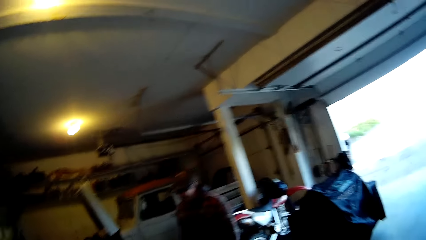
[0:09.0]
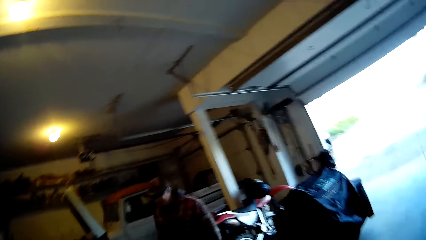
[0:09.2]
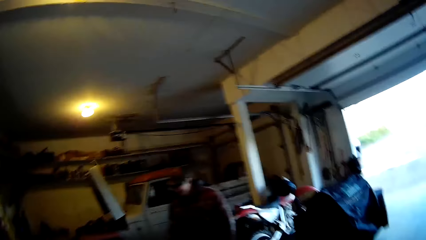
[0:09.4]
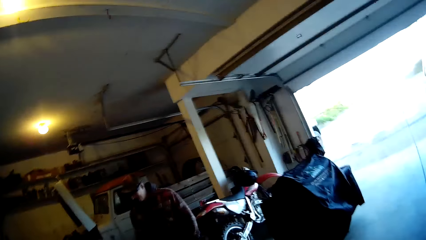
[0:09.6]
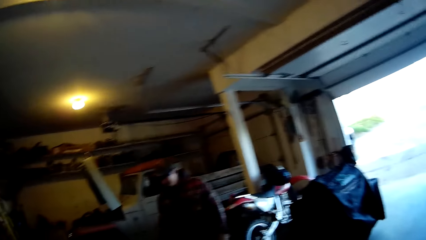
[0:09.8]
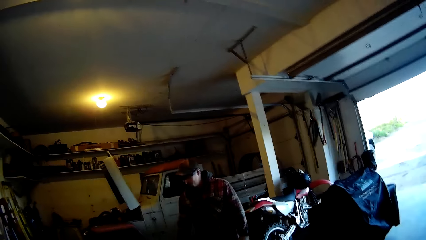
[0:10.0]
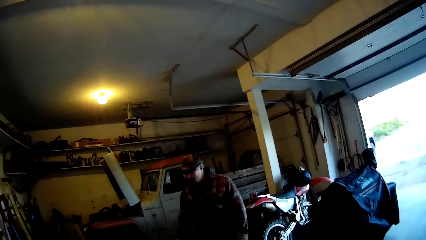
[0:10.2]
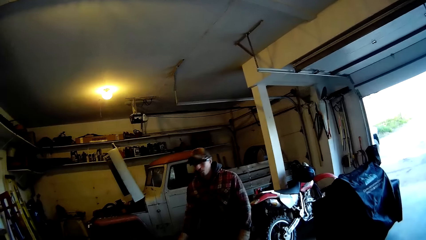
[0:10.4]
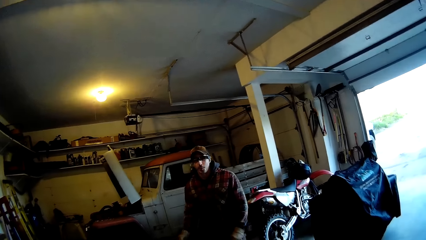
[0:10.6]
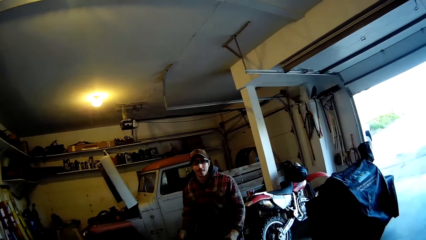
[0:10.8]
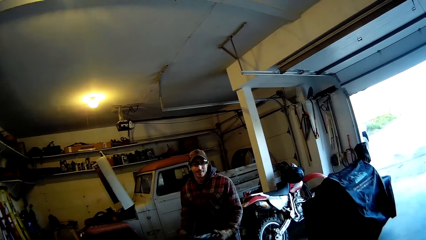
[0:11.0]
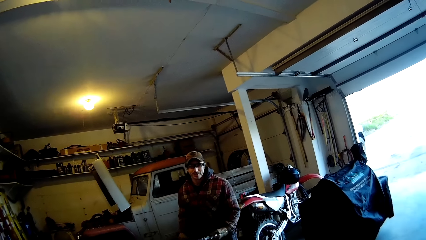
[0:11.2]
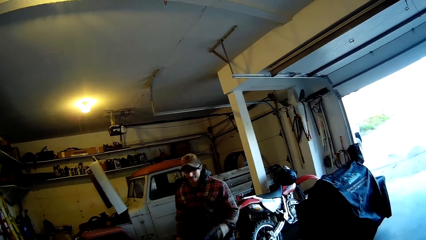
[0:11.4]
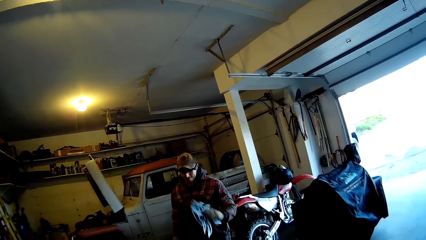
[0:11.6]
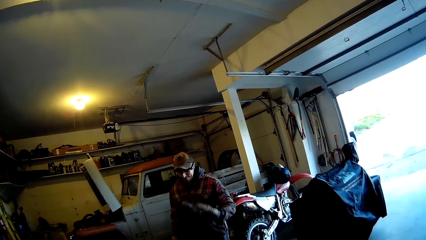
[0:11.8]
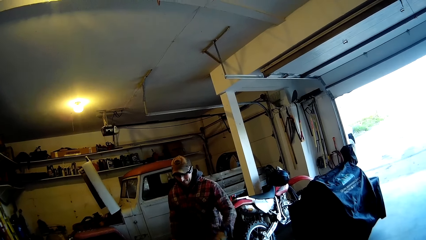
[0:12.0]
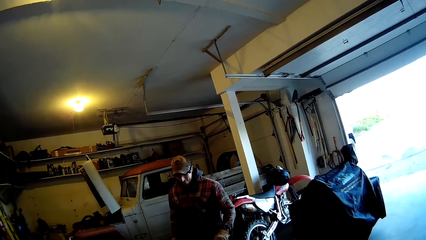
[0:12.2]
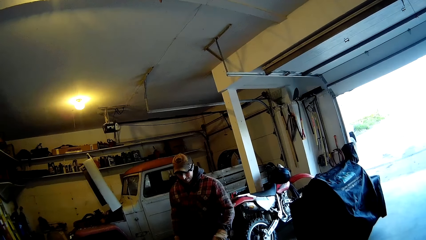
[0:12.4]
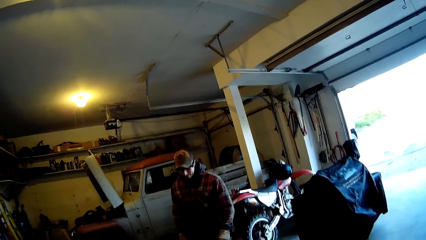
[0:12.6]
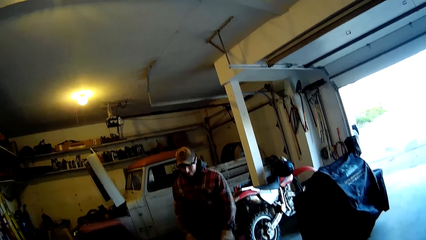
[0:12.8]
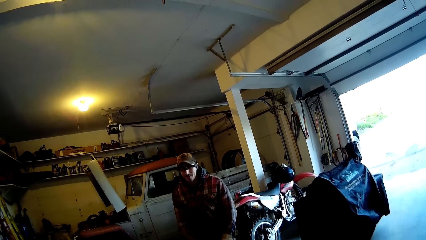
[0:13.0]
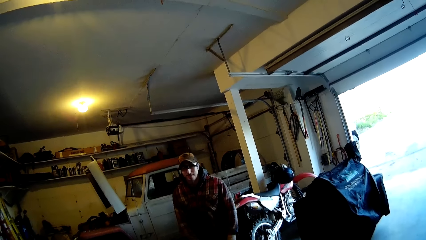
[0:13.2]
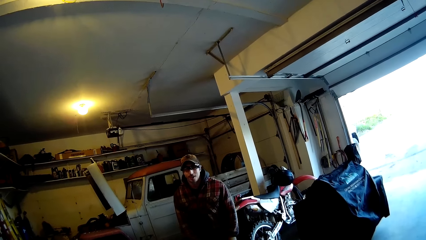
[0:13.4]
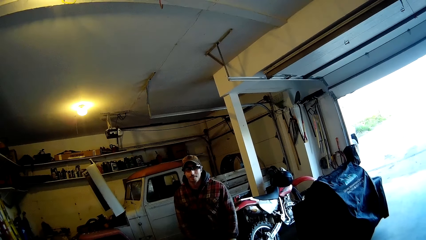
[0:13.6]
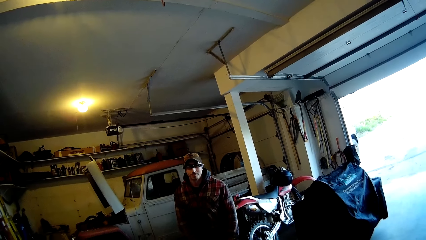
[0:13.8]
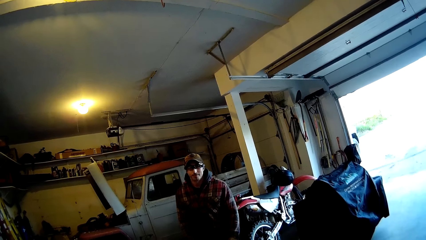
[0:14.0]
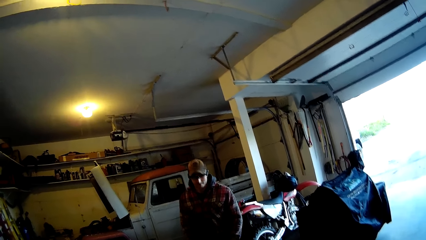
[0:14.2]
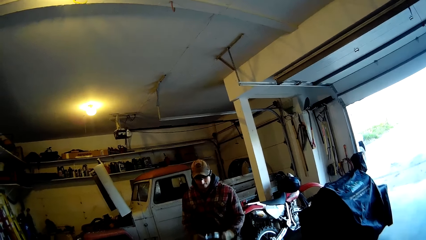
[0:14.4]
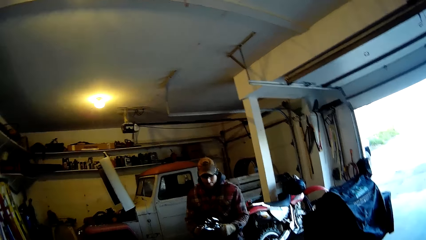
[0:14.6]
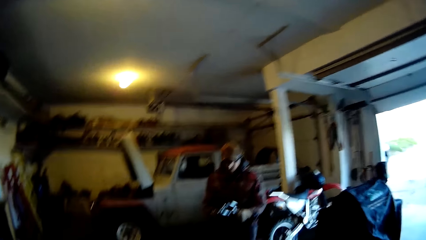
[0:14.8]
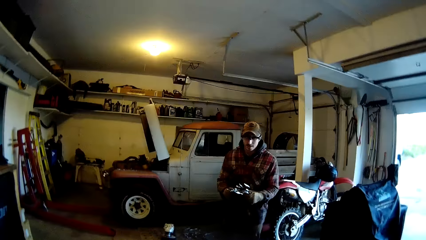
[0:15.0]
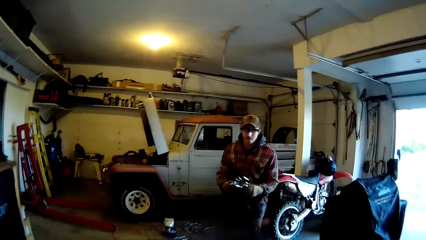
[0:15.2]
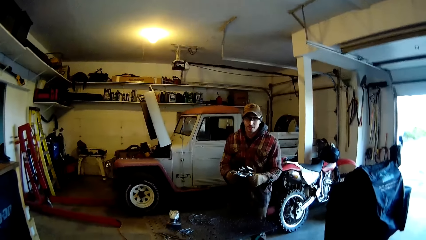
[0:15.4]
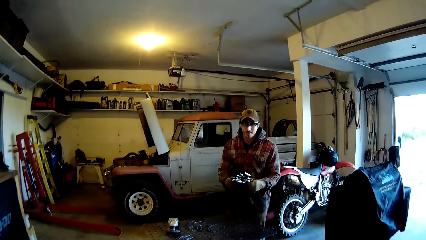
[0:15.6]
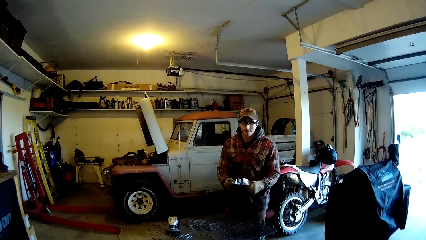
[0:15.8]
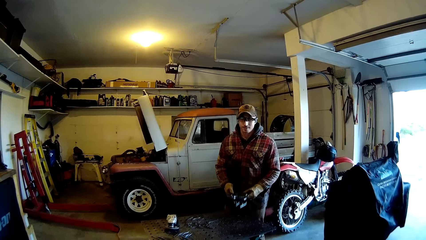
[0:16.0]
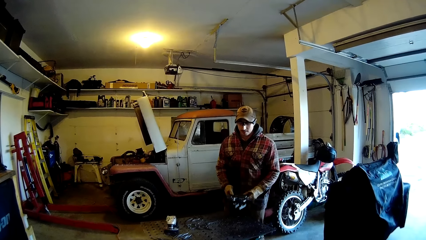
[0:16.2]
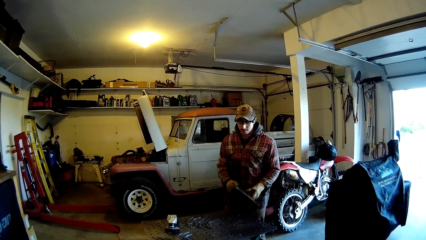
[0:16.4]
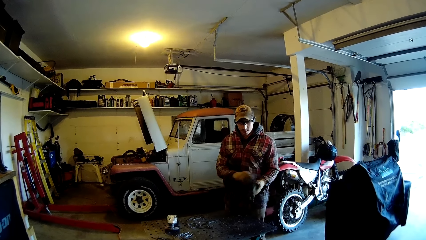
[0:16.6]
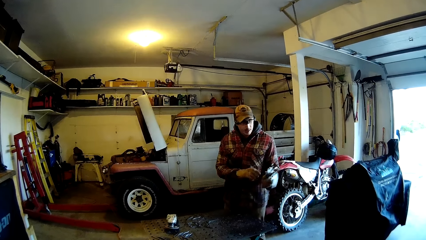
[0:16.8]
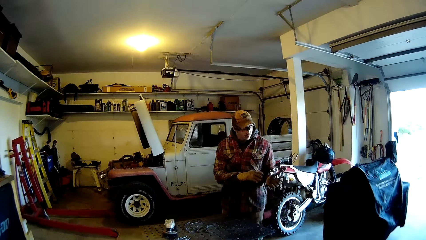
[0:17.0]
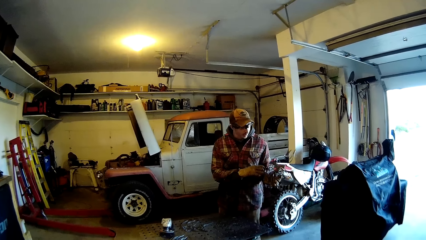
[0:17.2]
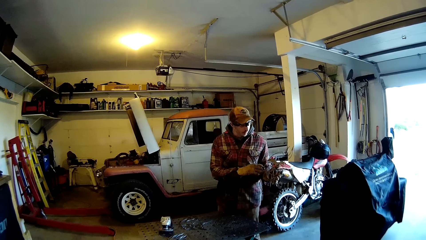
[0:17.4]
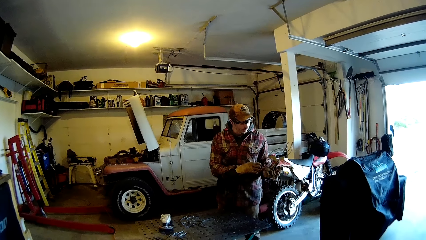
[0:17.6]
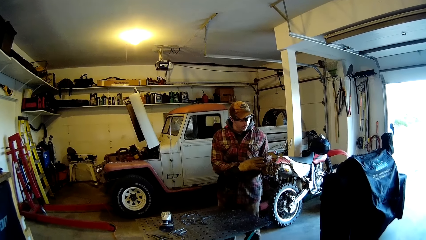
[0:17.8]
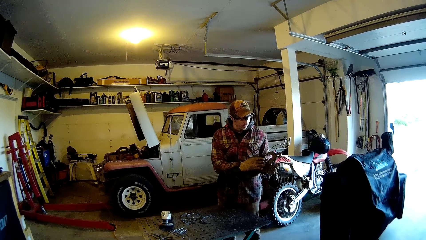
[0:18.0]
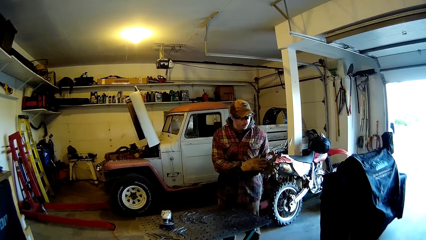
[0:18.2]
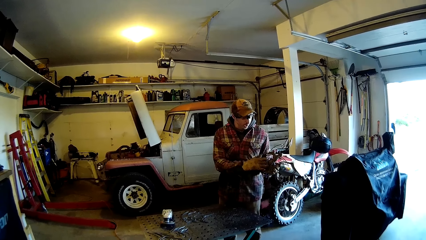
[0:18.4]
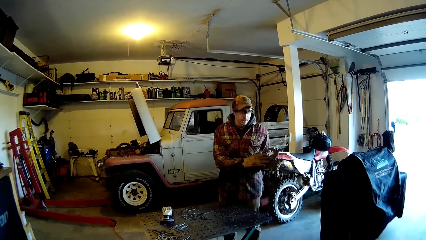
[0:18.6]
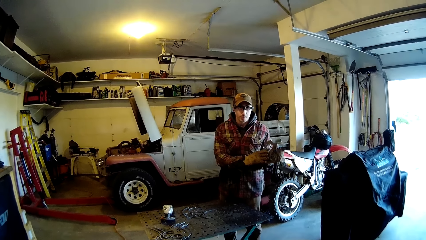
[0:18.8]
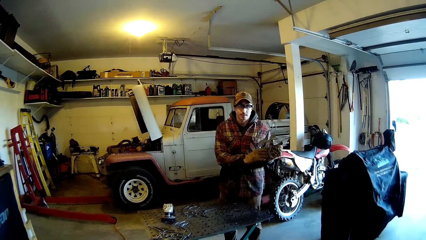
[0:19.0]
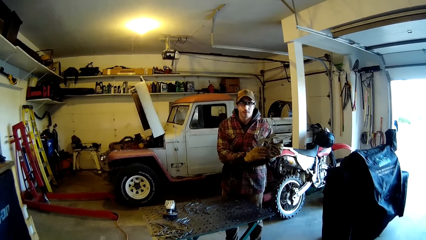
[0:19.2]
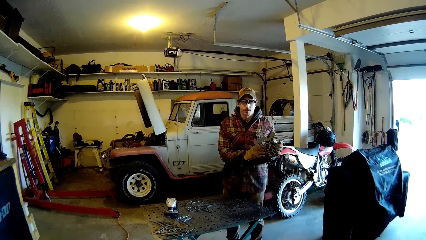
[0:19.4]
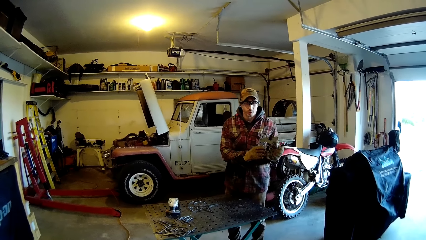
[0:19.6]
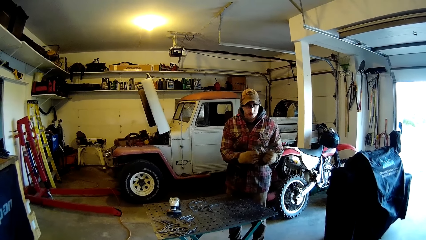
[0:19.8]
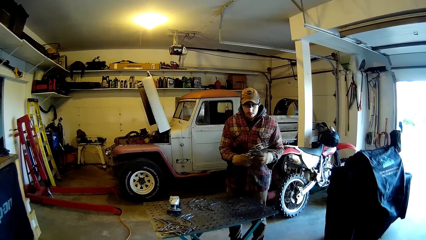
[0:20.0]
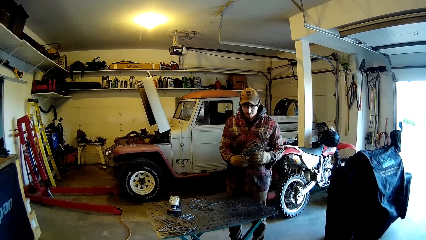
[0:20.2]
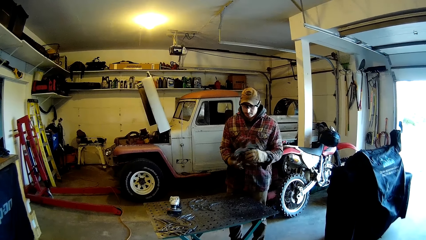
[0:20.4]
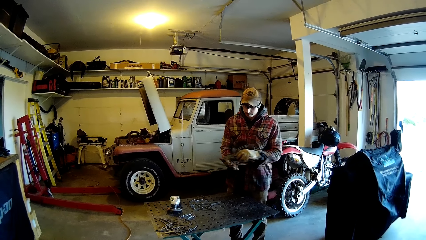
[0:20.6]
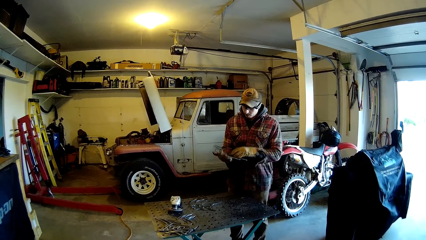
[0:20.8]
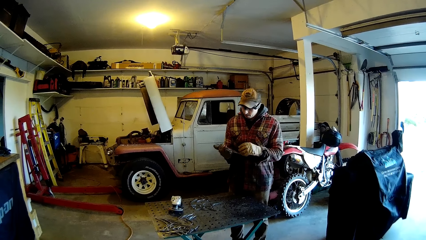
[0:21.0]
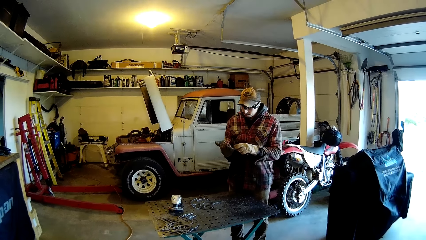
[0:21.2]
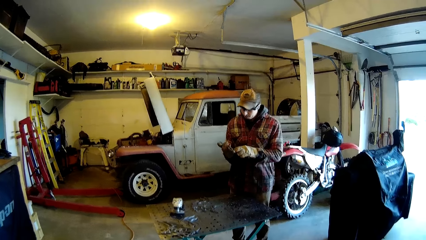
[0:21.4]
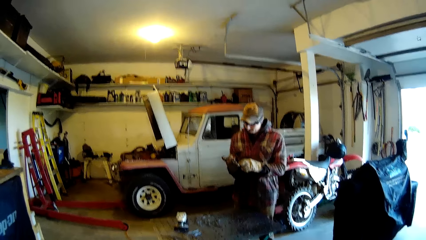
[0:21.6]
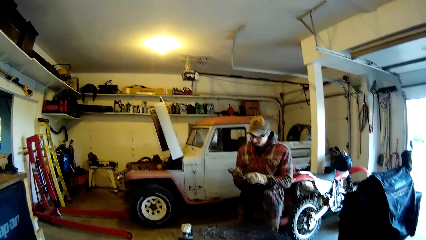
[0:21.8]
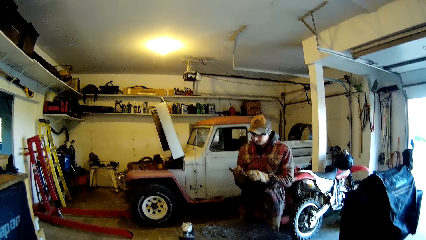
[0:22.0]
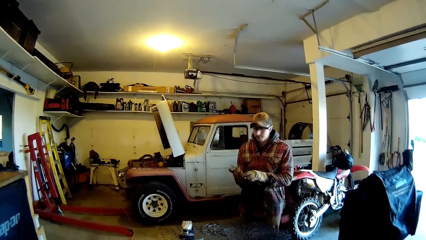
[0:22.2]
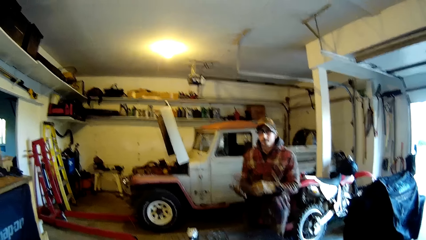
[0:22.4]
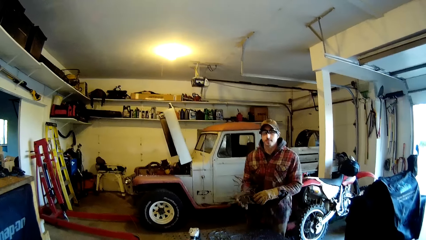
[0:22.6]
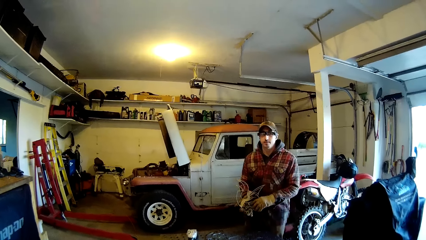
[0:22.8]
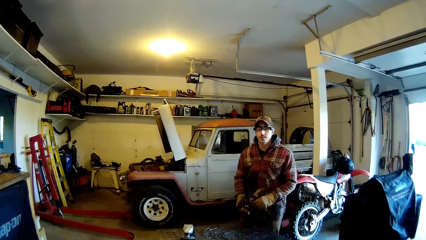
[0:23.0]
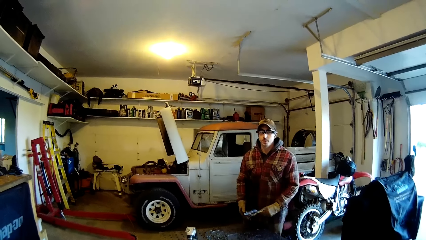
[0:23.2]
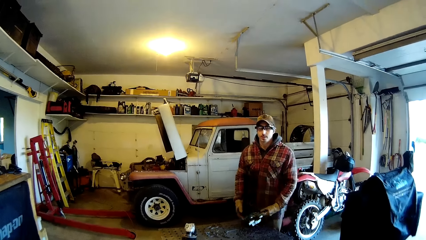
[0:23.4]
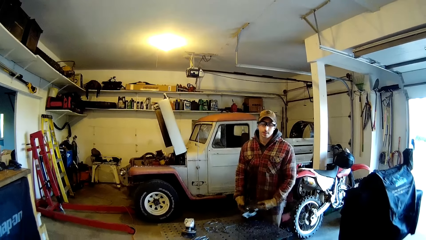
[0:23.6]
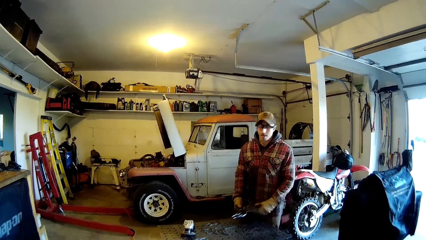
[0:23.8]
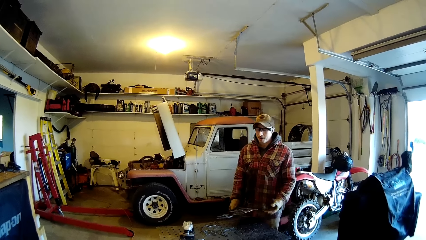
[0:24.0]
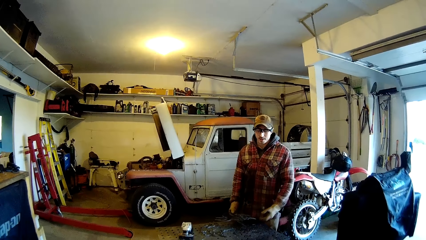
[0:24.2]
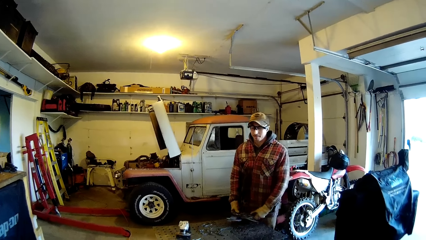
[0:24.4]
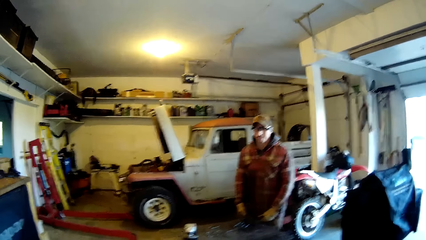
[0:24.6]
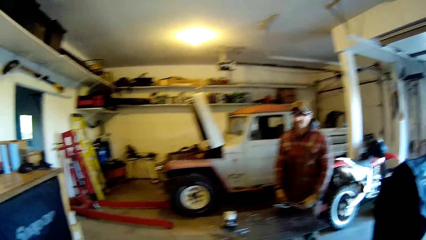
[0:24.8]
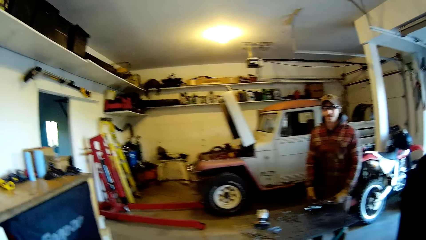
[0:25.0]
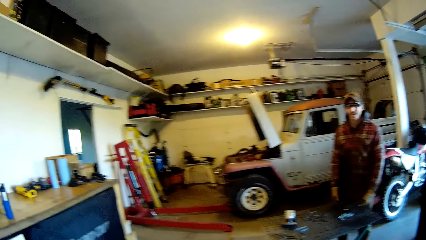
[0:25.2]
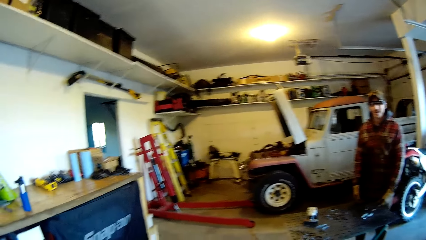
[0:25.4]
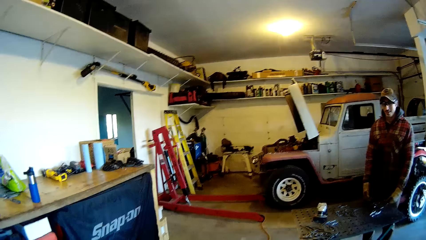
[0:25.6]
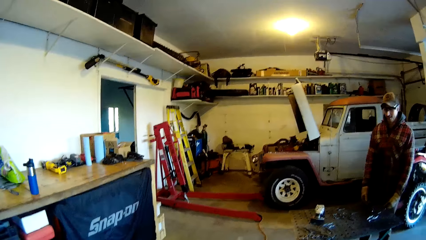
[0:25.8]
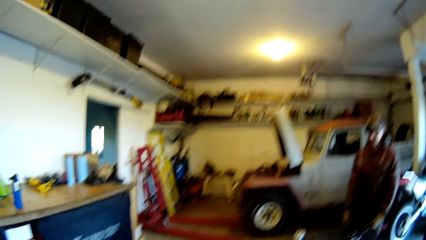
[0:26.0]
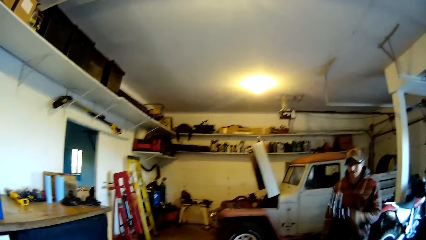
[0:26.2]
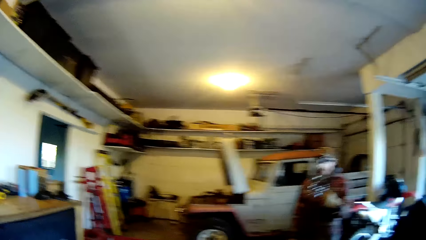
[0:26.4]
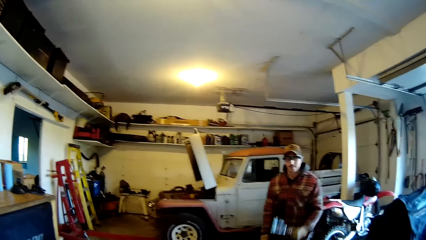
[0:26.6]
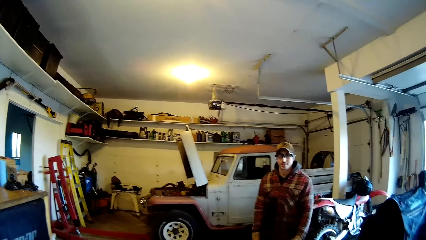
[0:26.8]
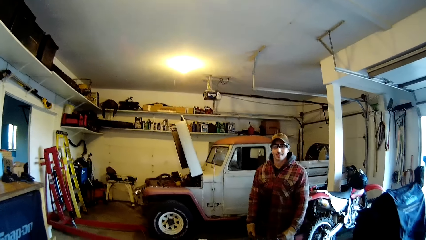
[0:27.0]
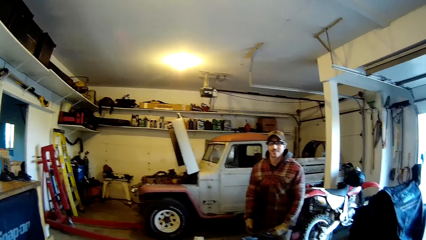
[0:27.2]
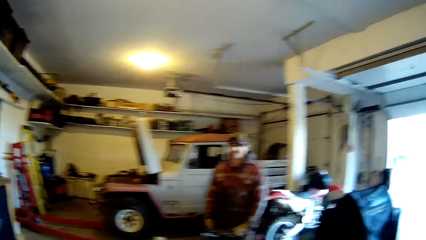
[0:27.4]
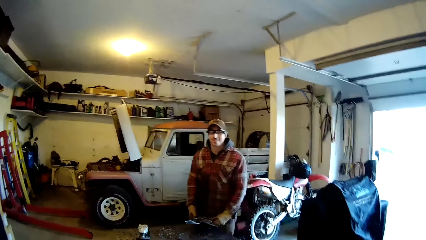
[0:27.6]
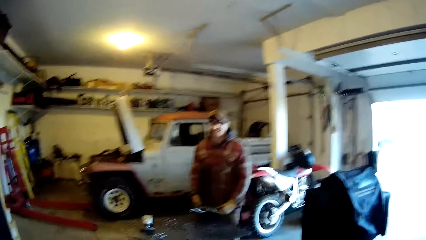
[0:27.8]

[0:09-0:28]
The man passes a metal frame to his left hand from his right hand. The man throws the metal frame on a workbench with his left hand. The man picks up the metal frame with both hands from the workbench. The man turns over the metal frame in his hands. The man shows the camera wearer the metal frame in both hands. The man explains to the camera wearer about something. The man taps the workbench with the metal frame in his left hand. The man raises the metal frame with his left hand.
